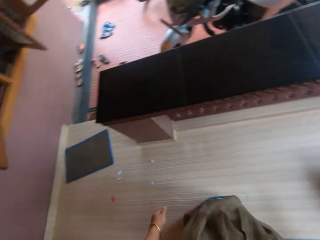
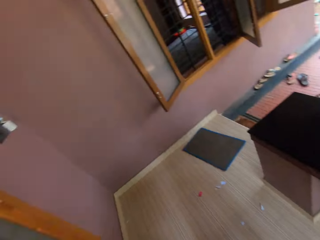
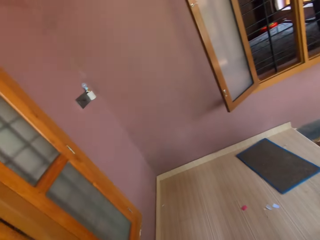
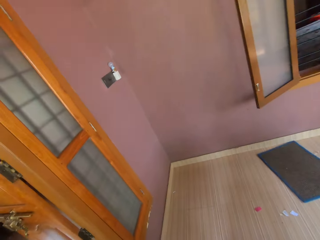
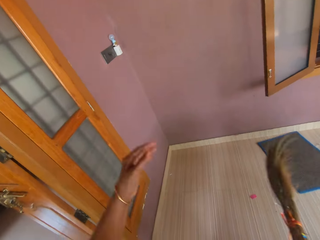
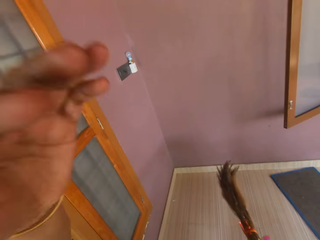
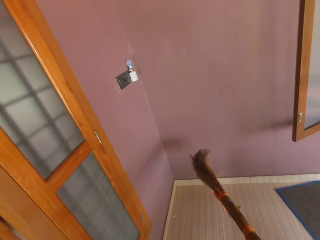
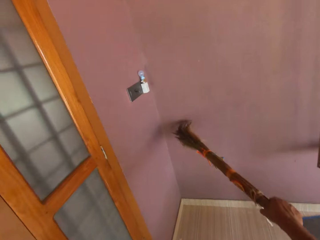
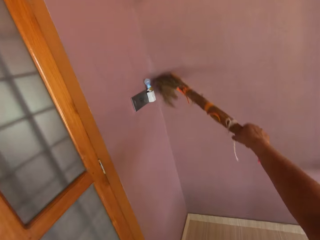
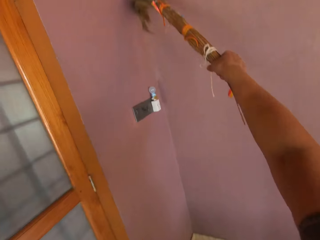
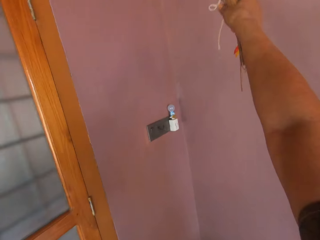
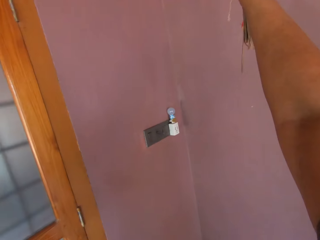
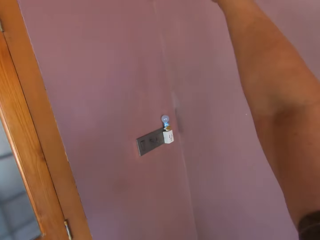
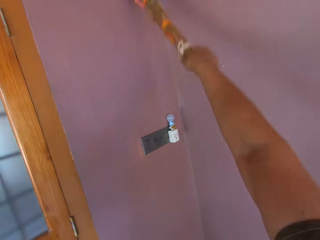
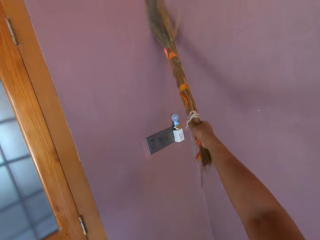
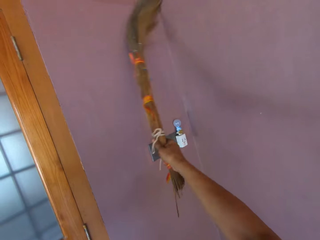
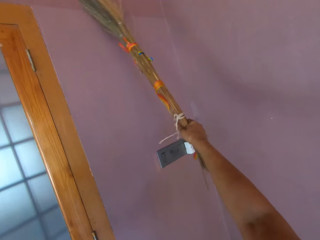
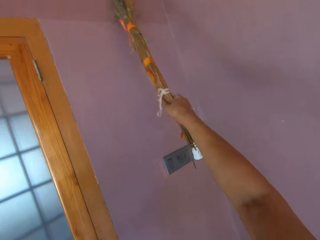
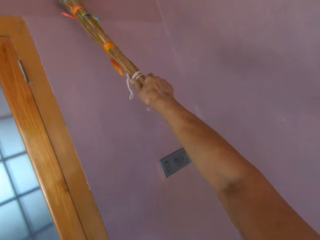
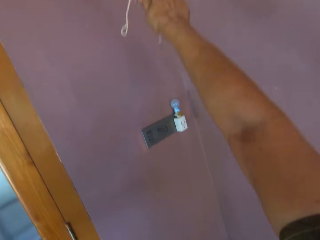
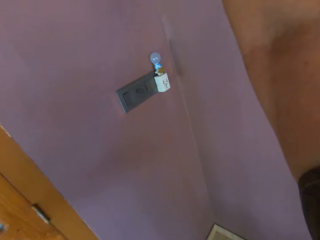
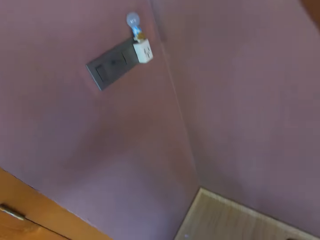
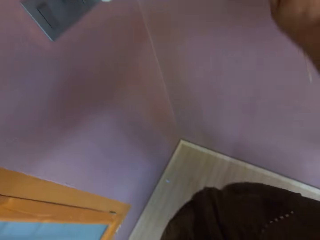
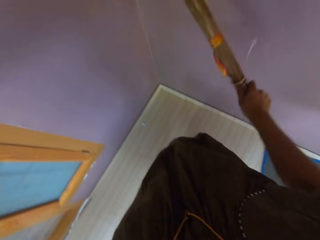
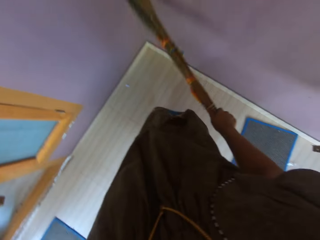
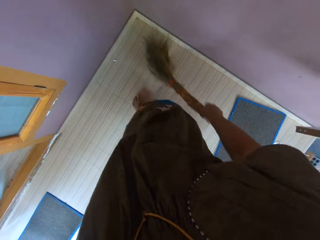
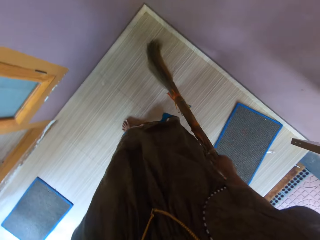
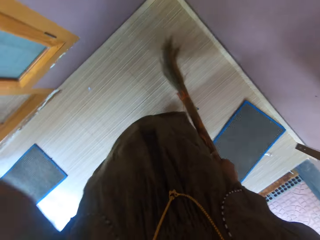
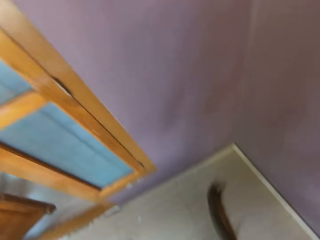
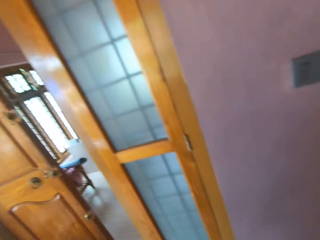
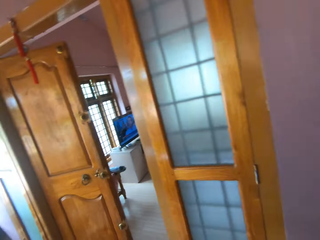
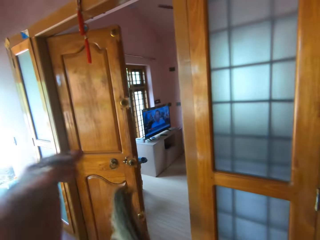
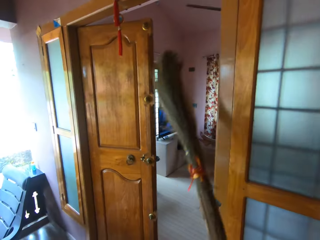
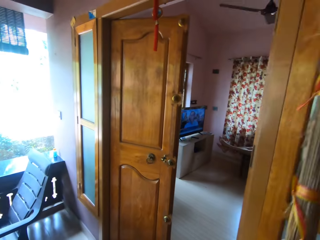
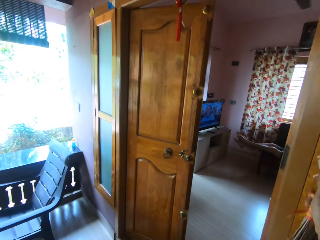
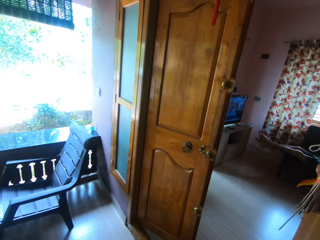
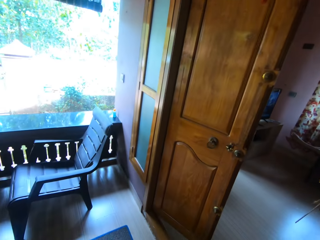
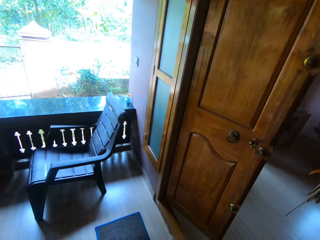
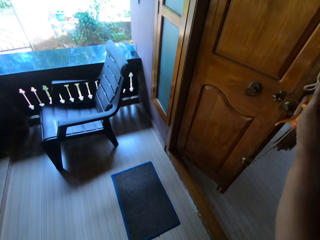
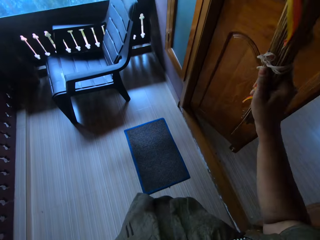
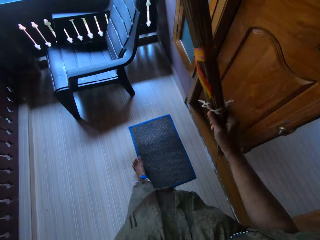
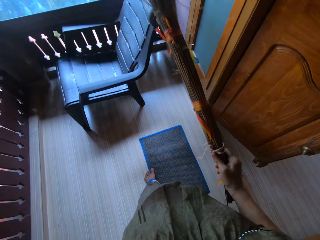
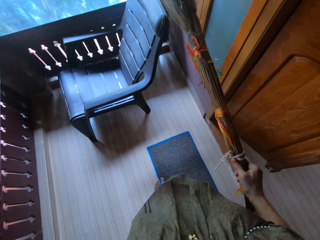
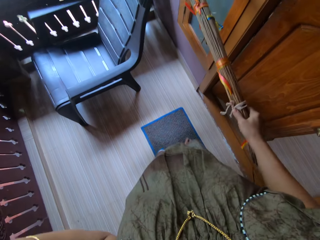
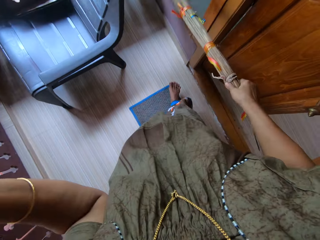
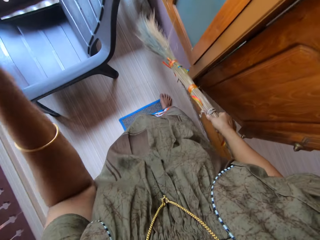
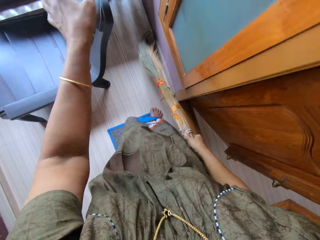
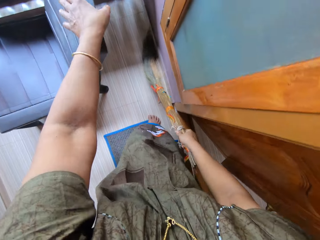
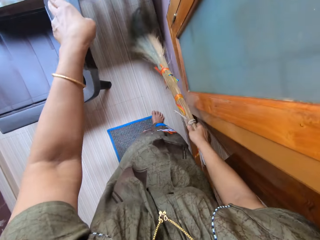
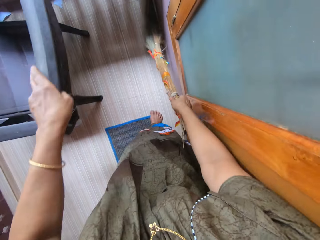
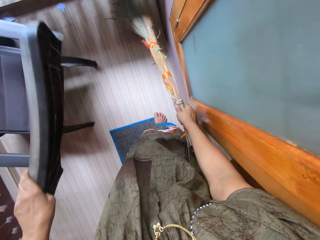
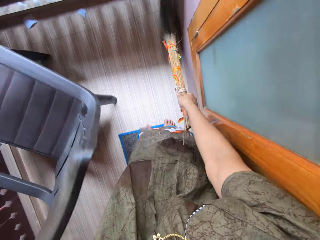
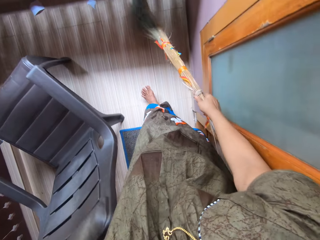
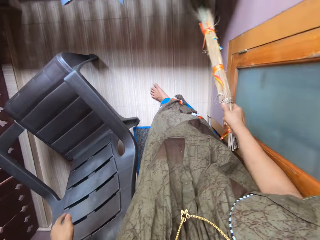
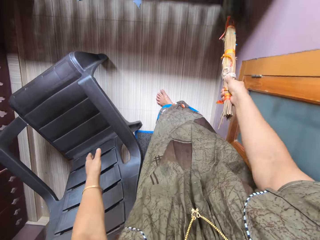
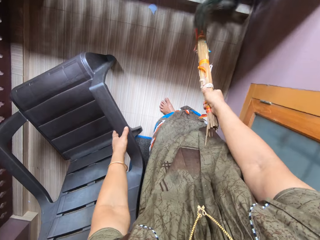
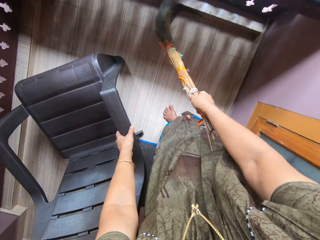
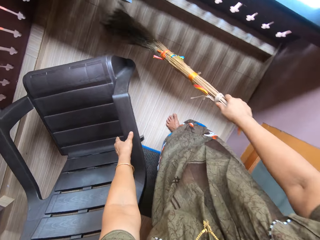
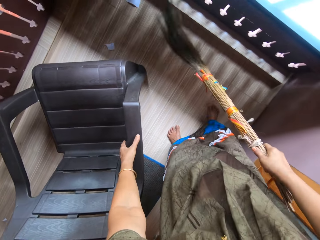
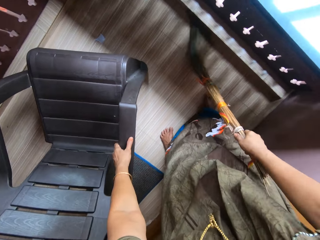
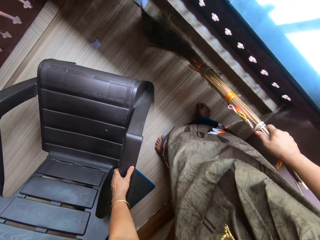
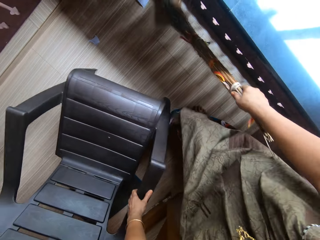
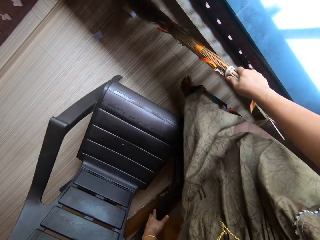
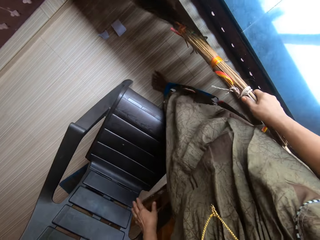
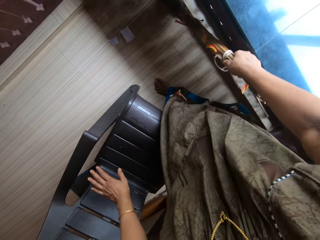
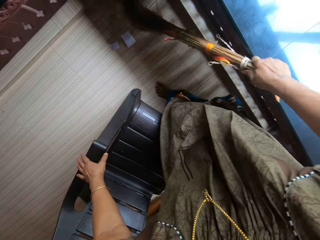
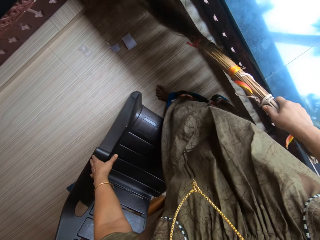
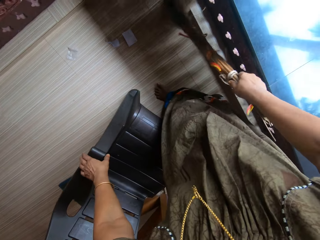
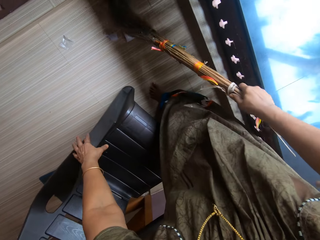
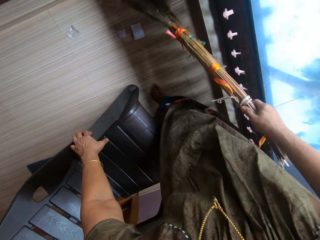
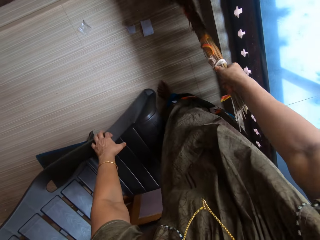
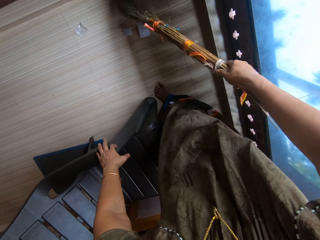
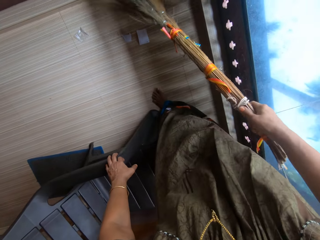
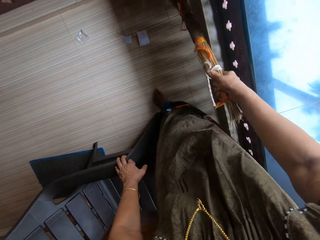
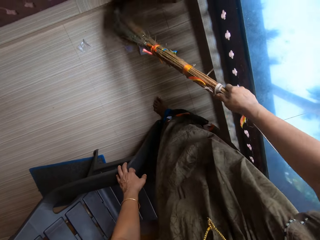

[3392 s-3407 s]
The camera wearer touches a camera. She raises her left hand. She cleans a wall with the broom. She touches the floor with the broom. She lifts up the broom. She sweeps a door with the broom. She raises her left hand. She walks towards a chair. She places her left hand on the chair. She moves the chair with her left hand. She sweeps the room with the broom.

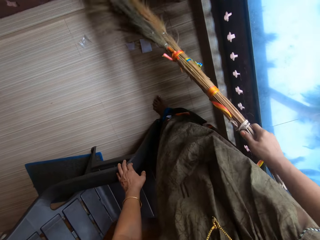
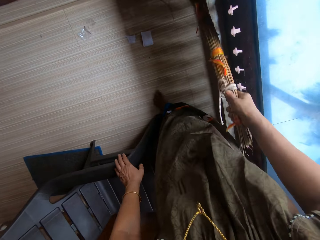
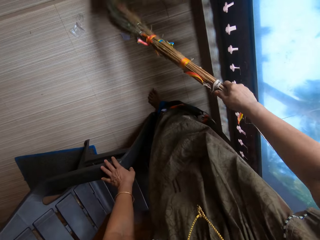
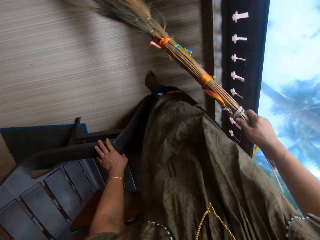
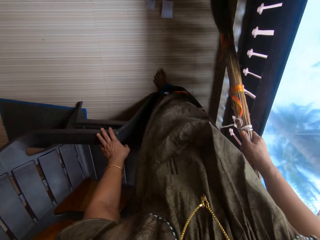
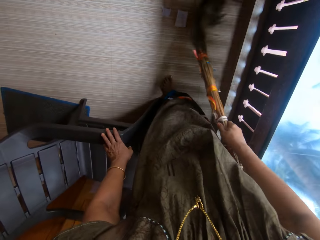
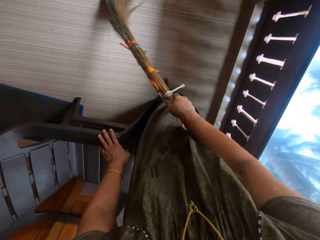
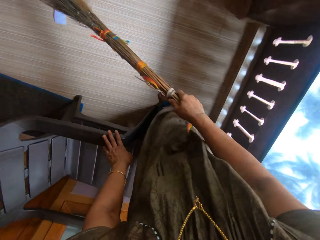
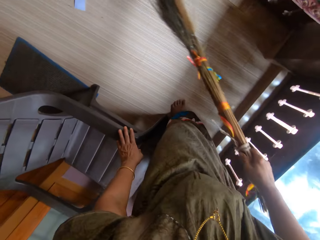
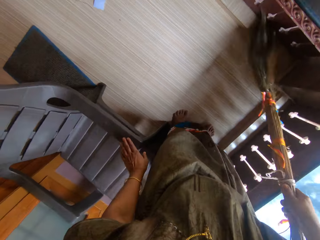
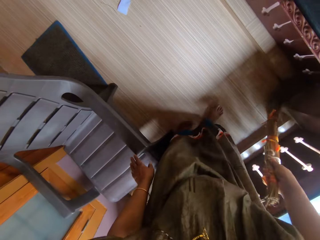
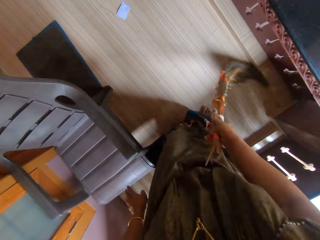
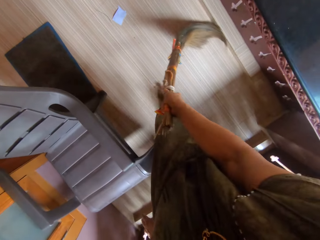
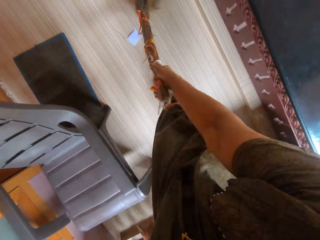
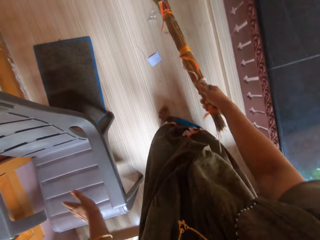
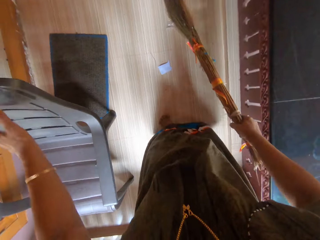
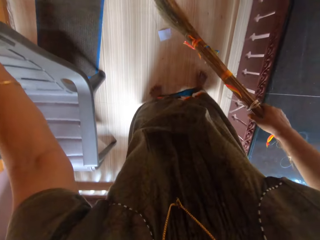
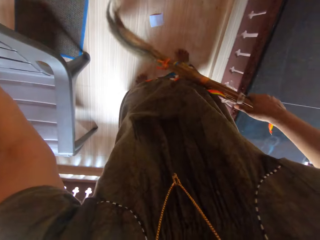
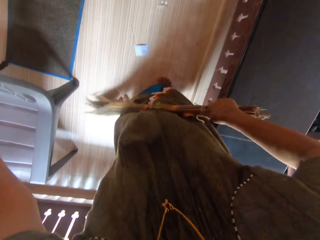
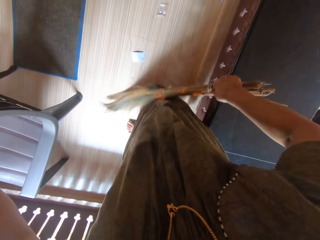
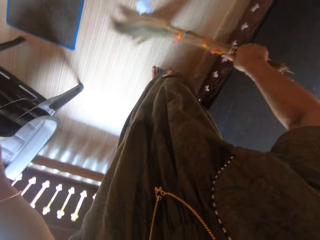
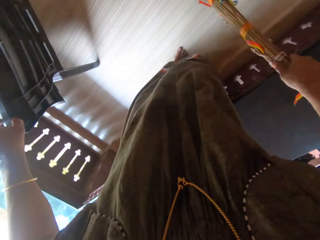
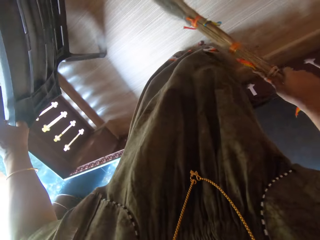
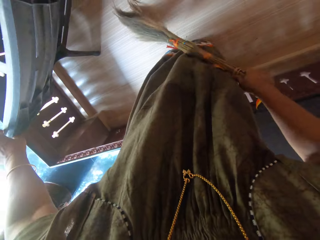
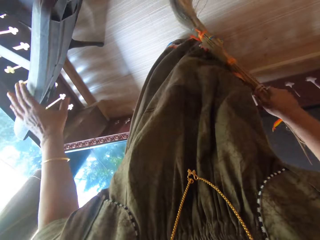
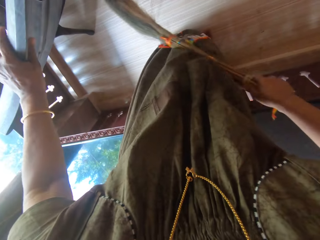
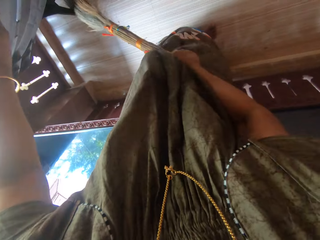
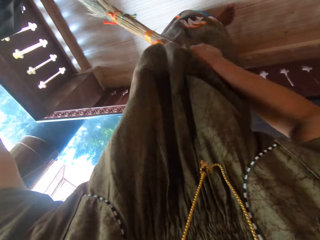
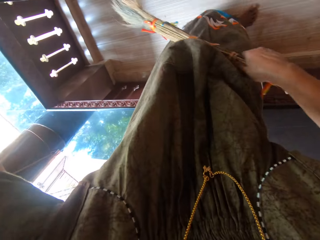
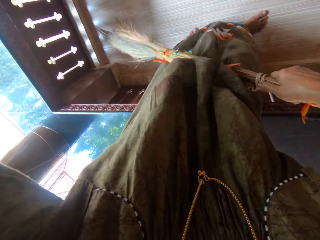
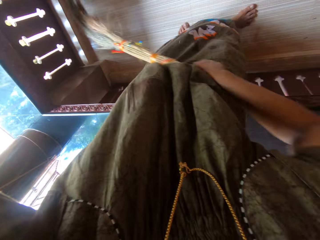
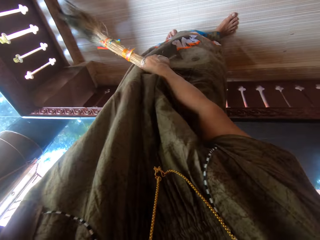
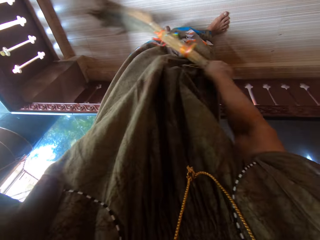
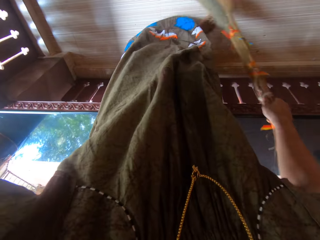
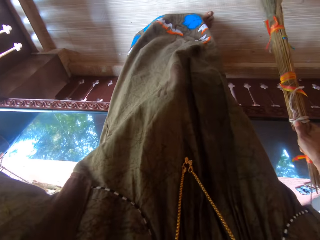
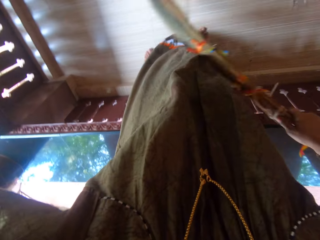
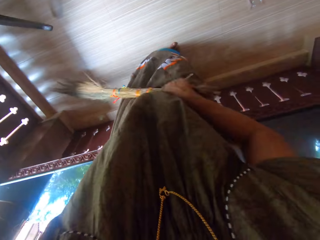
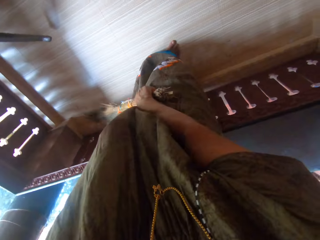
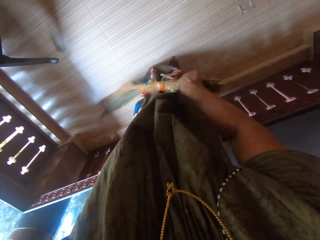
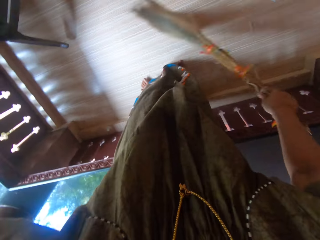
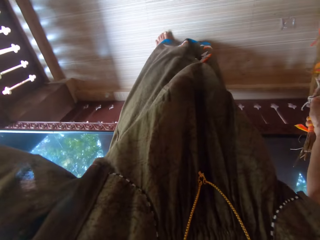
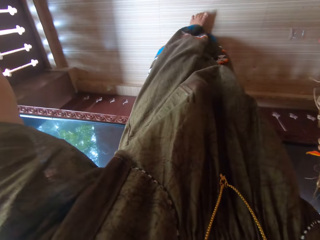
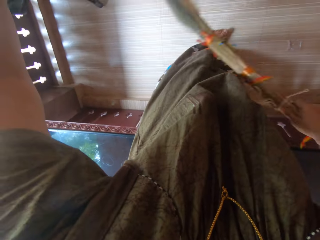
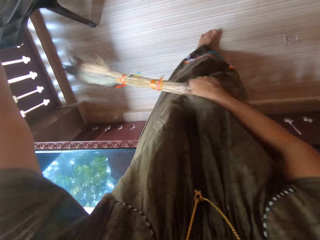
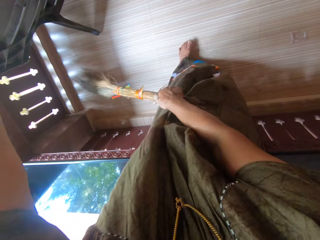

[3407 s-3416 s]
The camera wearer readjusts the chair with her left hand. She lifts the chair.
